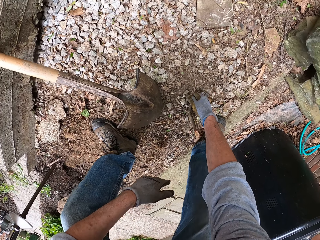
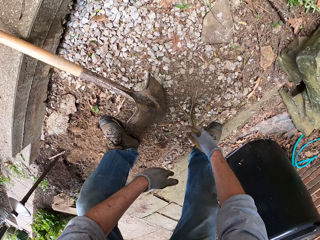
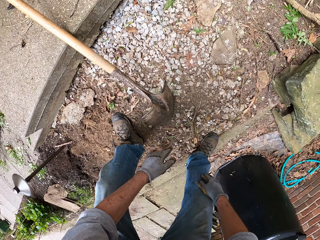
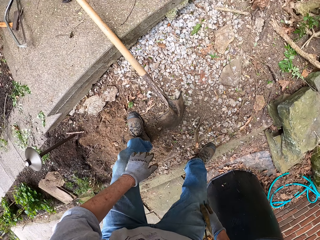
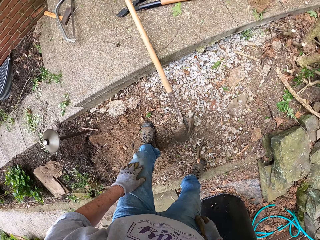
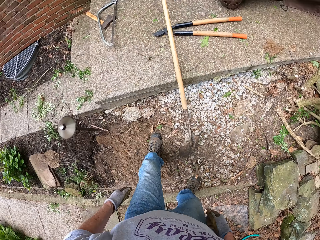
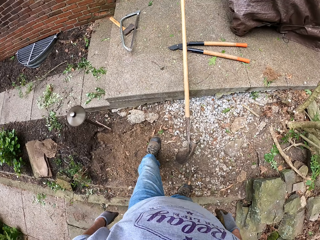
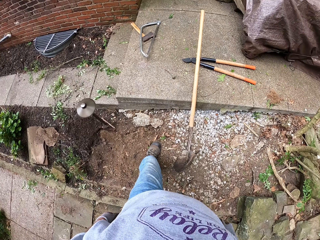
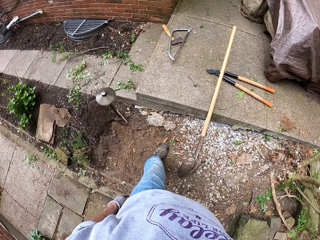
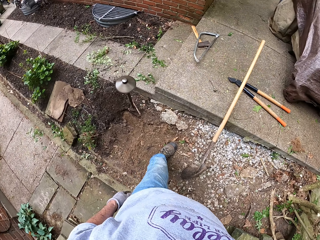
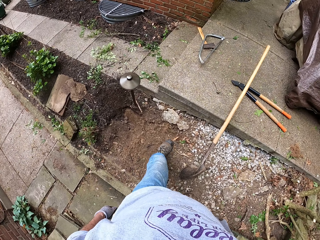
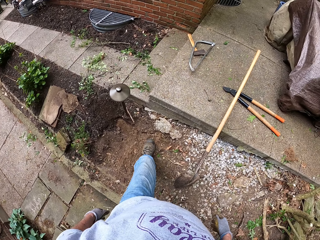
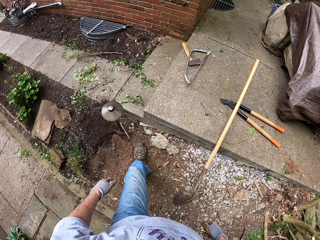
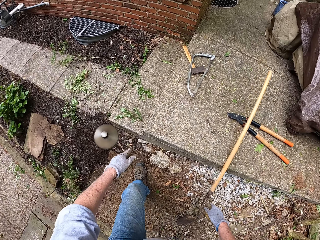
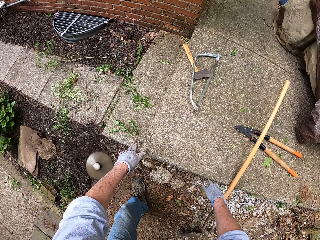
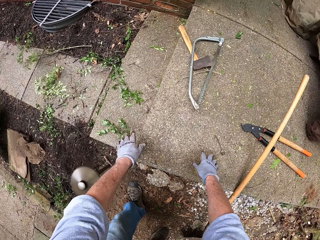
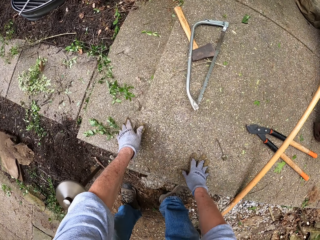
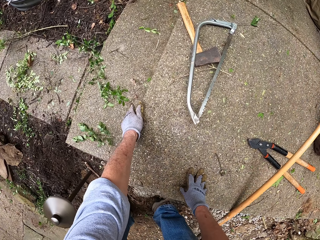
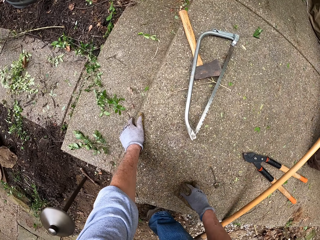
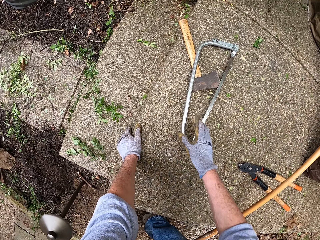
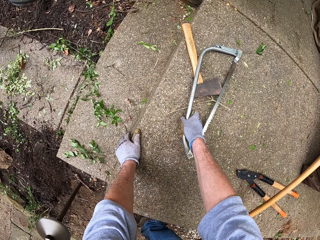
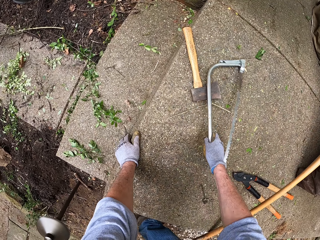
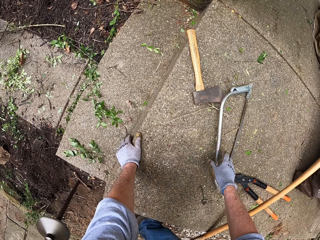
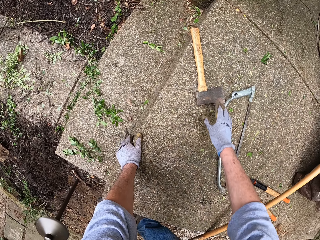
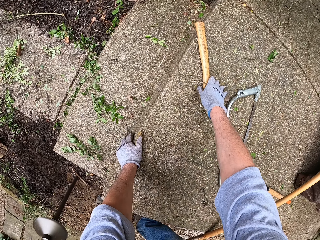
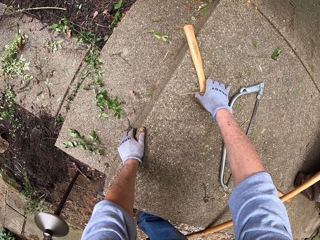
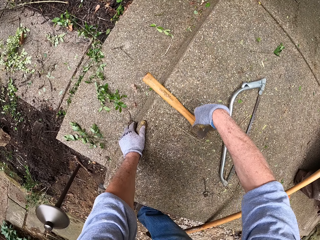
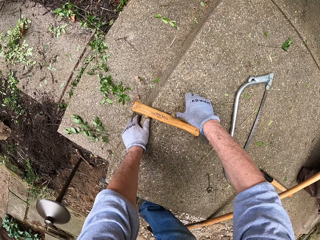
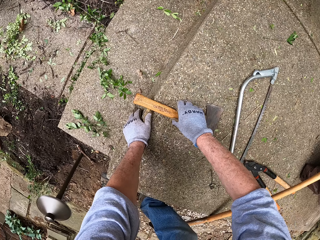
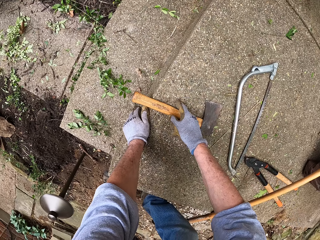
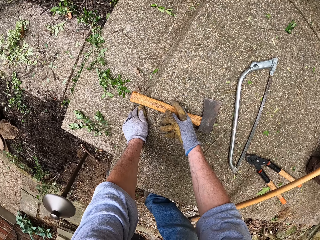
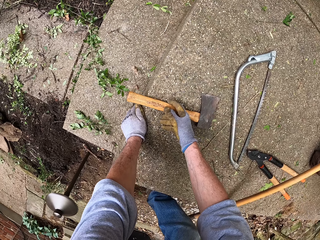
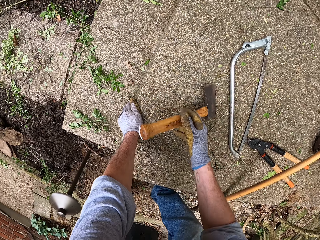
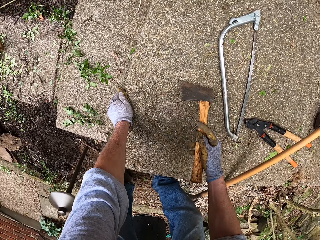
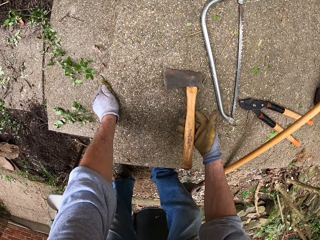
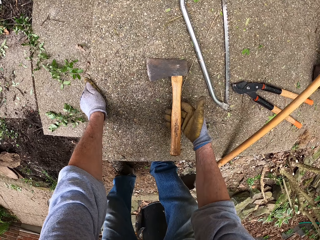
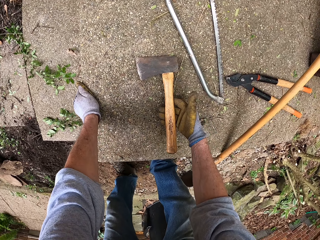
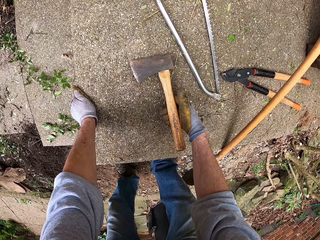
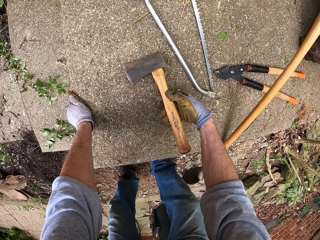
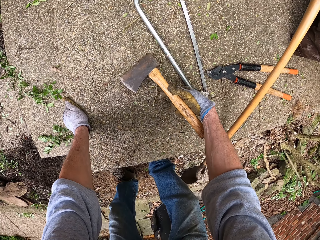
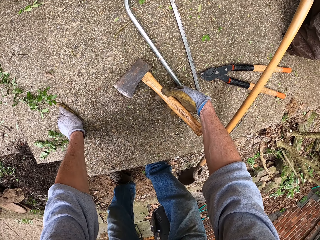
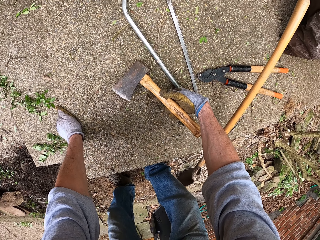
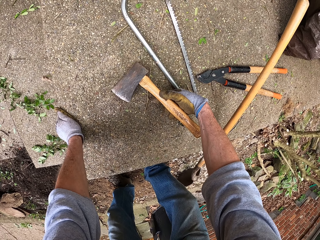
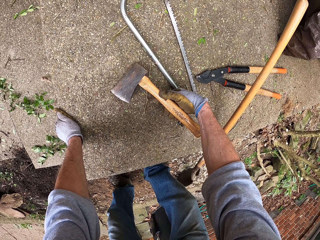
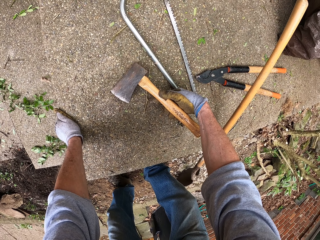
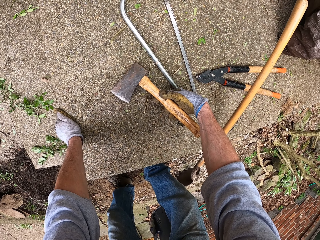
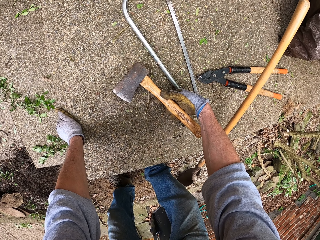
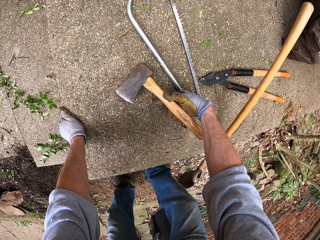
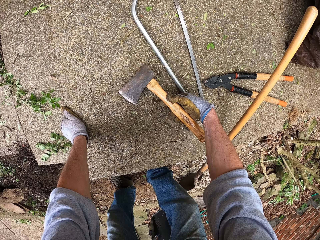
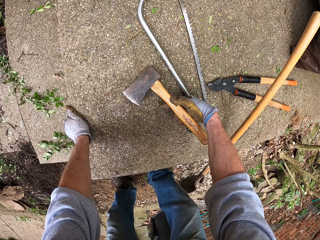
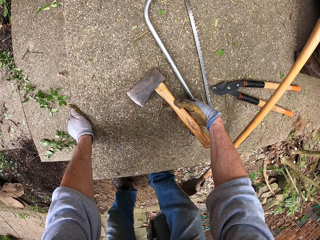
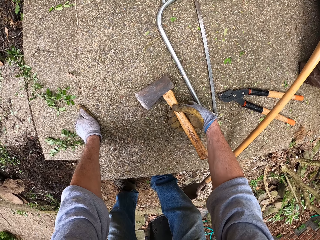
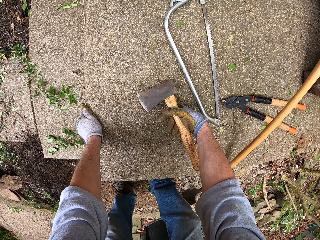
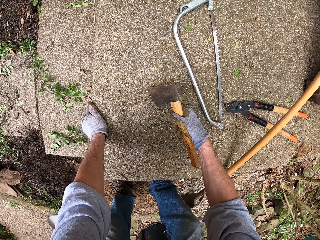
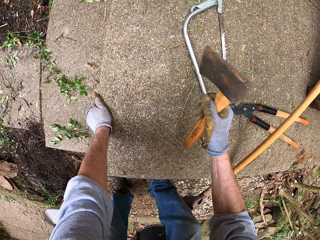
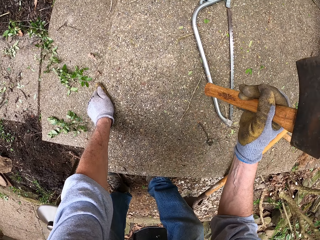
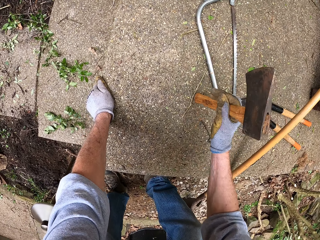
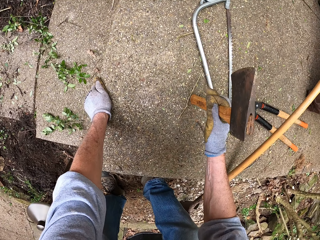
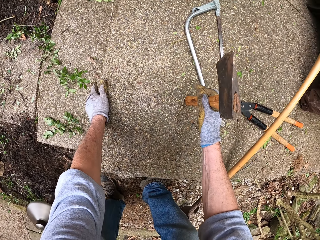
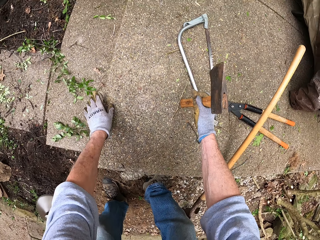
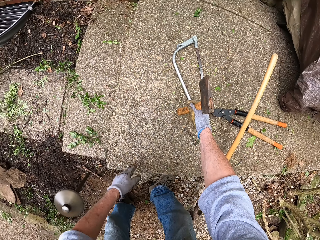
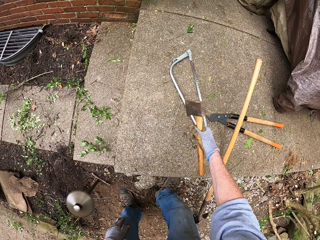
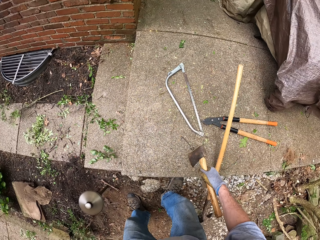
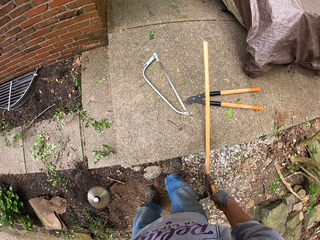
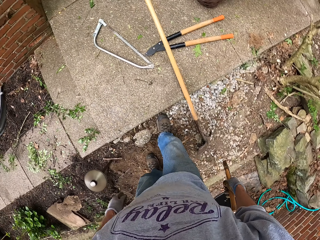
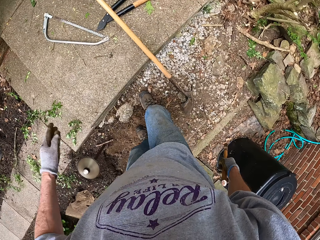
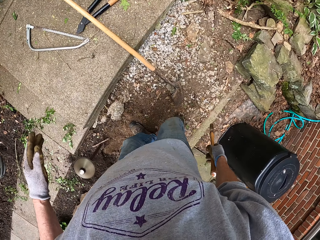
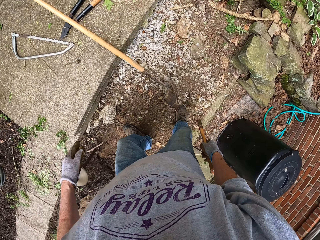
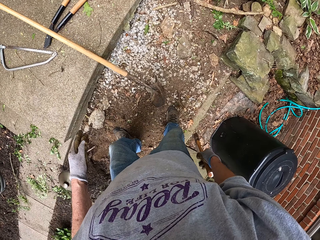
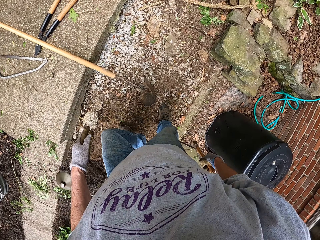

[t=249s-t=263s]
The camera wearer looks around the compound. They move a saw aside, touch the saw, and grab an axe. They look around the compound and stand upright.

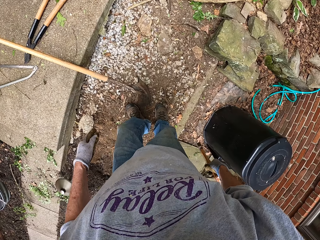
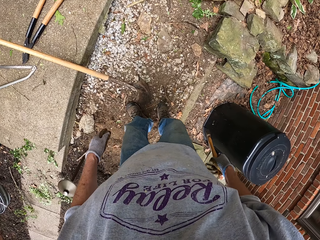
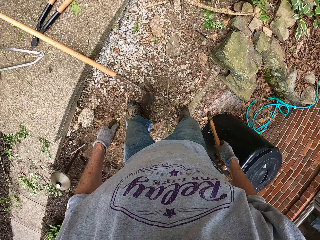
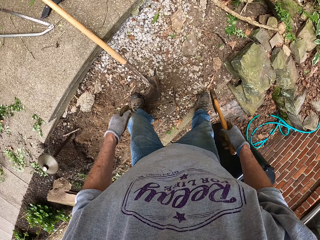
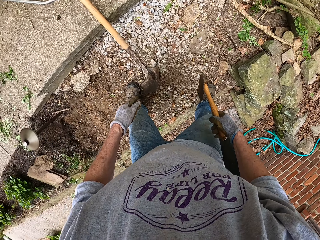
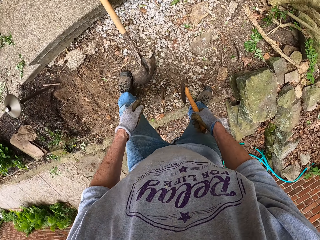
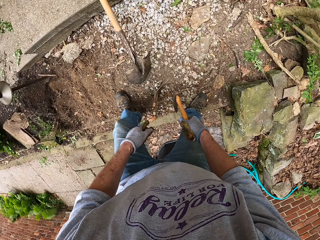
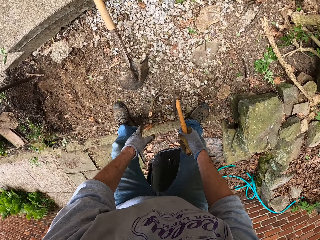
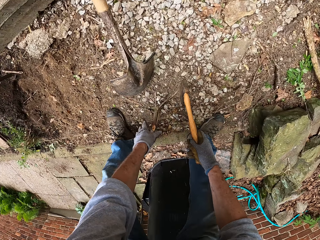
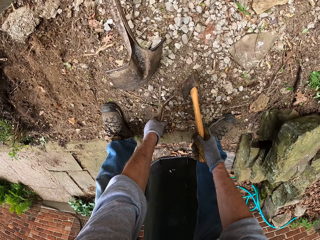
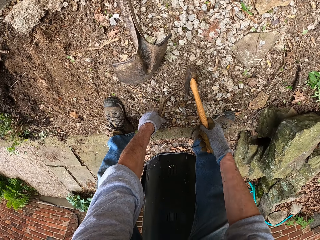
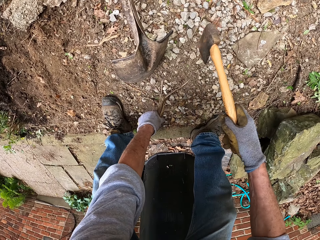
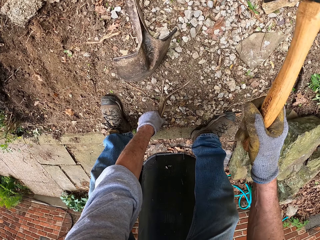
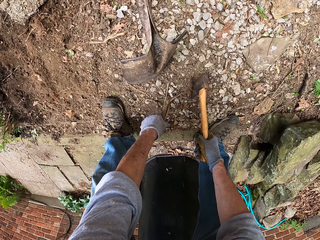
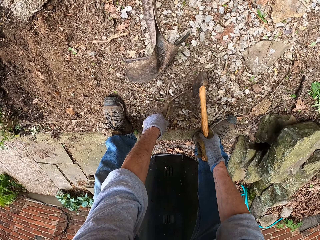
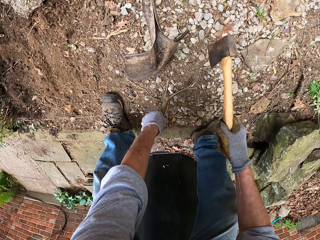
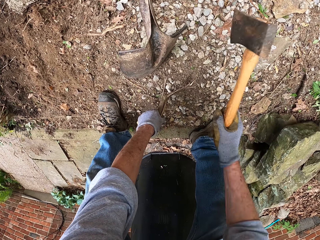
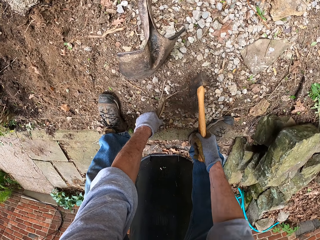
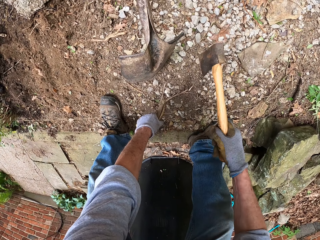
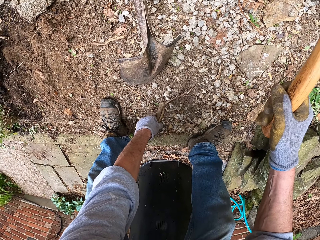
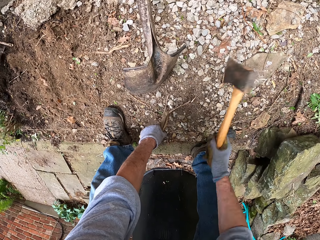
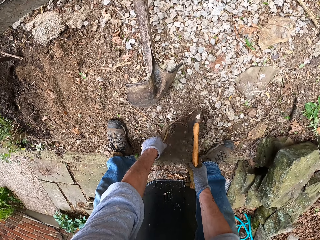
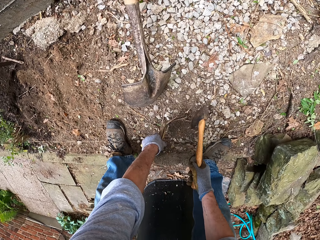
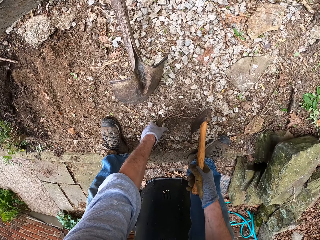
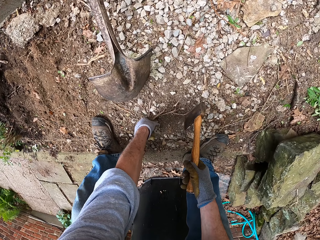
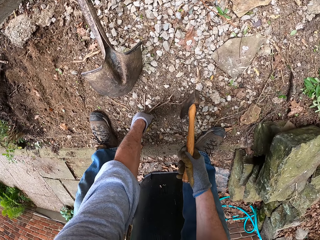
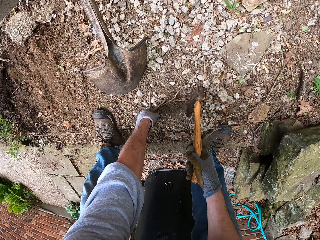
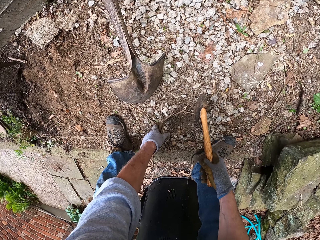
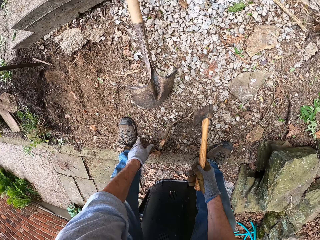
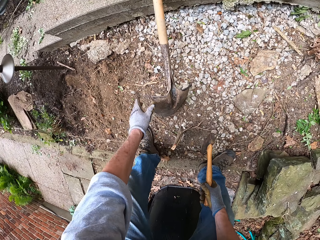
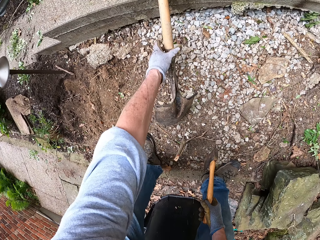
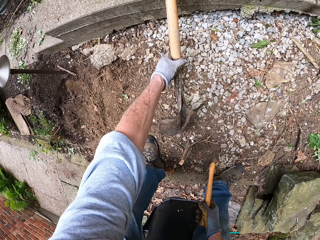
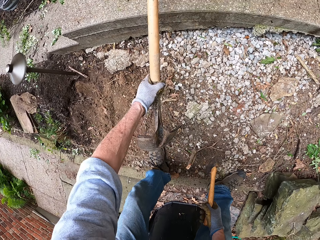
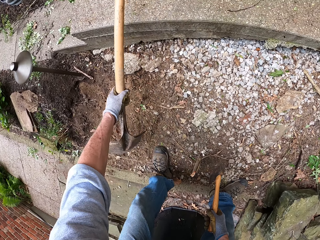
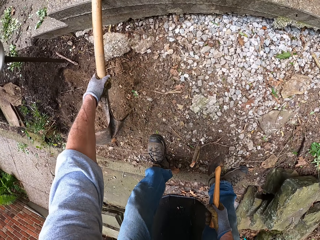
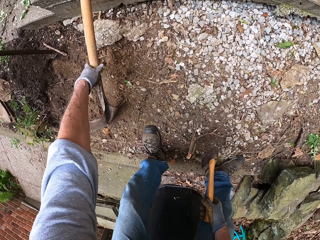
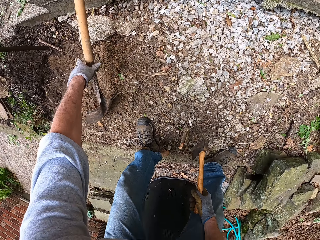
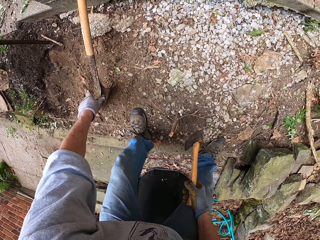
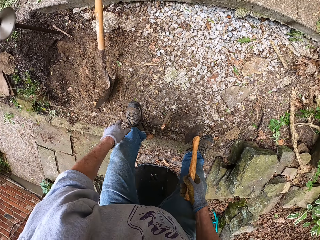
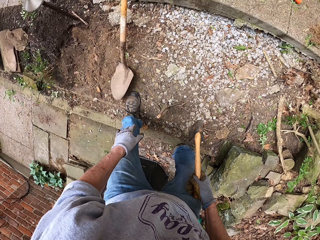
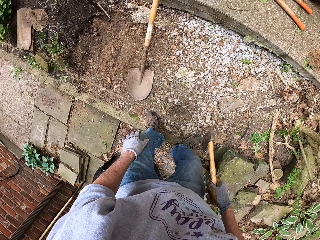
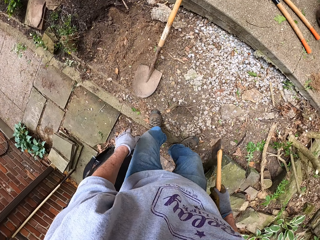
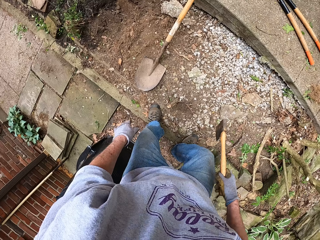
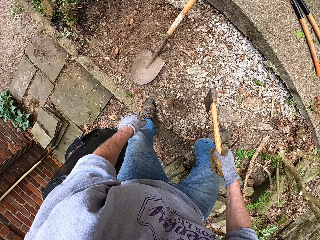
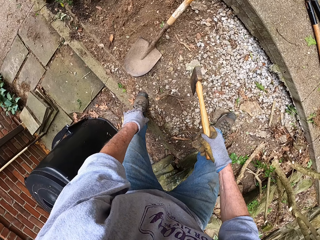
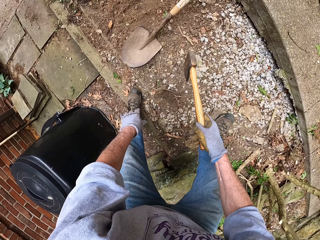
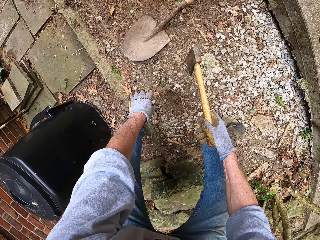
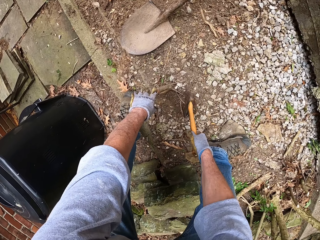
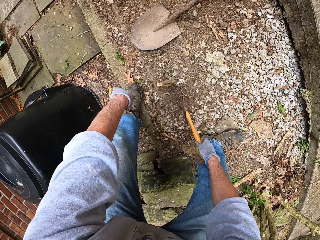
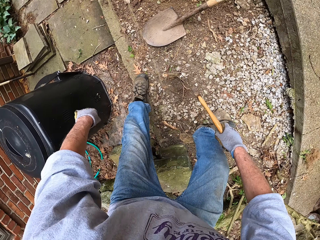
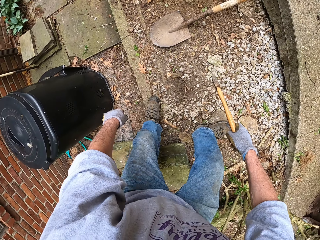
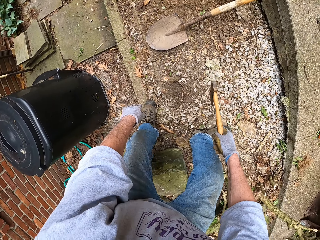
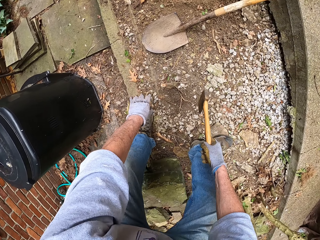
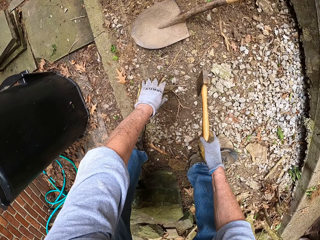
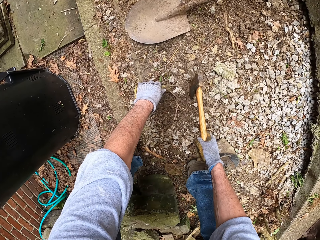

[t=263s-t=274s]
The camera wearer moves around the compound. They cut the roots of the plant with an axe. They move the spade aside with hands. They move around the compound.
